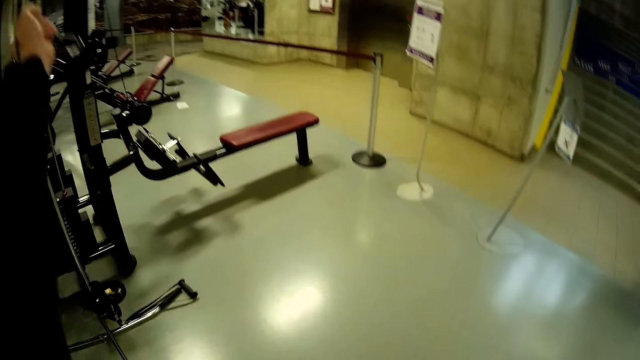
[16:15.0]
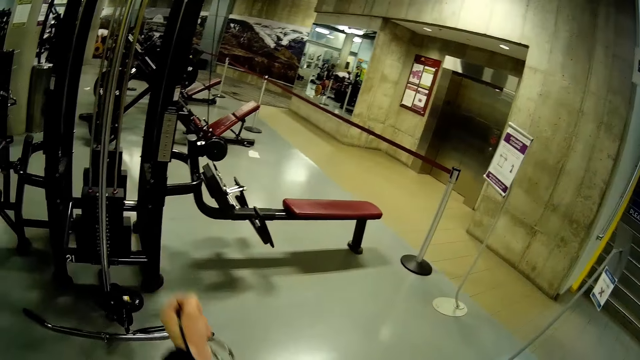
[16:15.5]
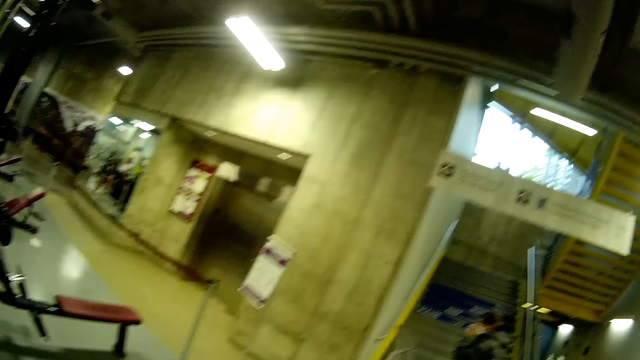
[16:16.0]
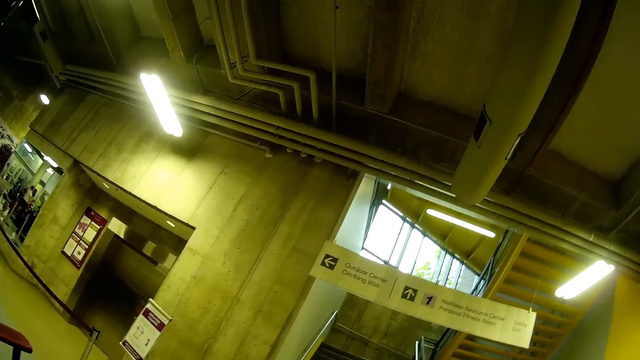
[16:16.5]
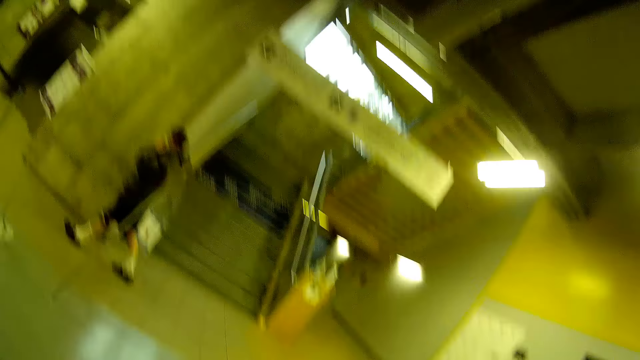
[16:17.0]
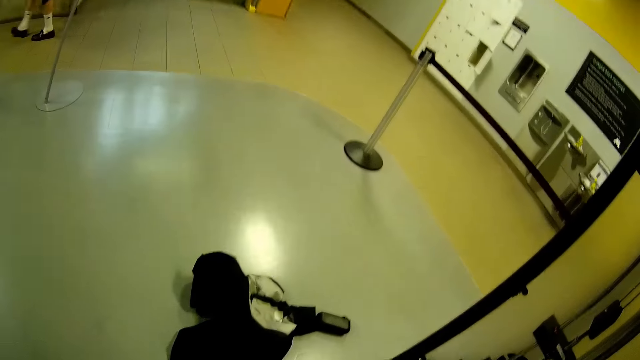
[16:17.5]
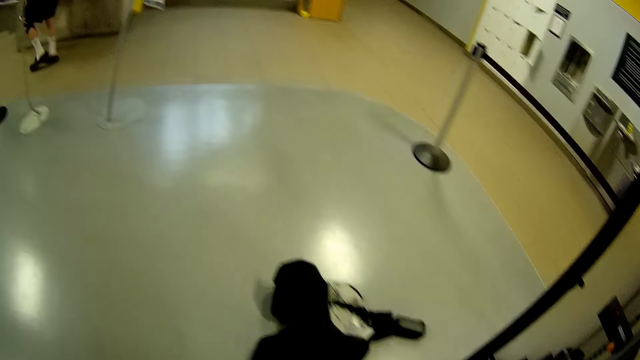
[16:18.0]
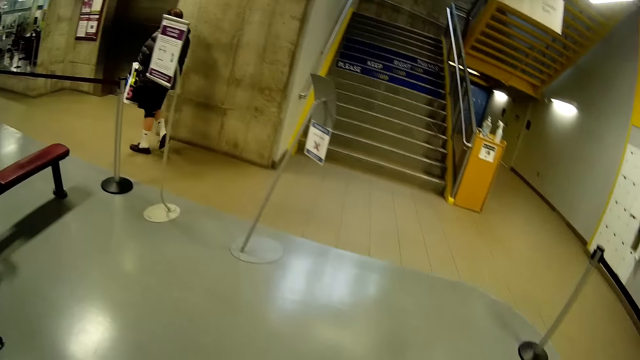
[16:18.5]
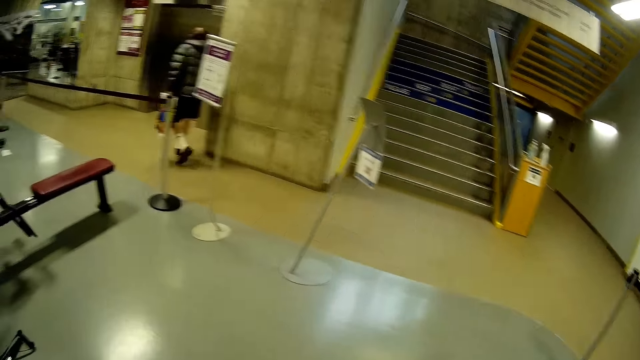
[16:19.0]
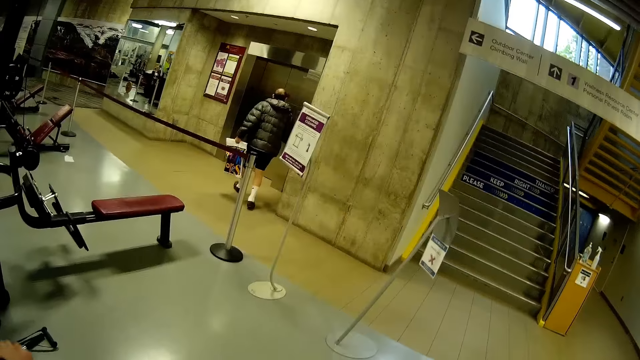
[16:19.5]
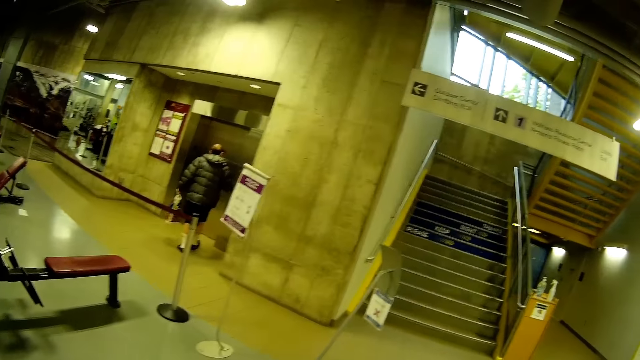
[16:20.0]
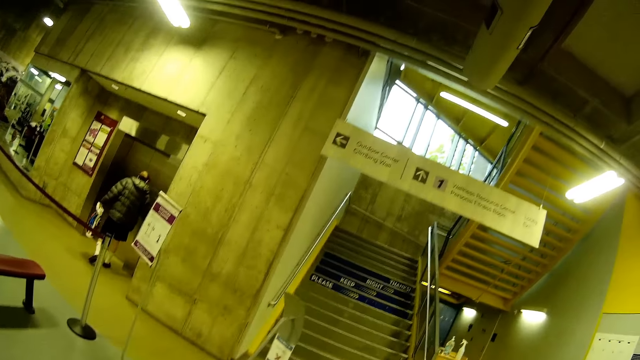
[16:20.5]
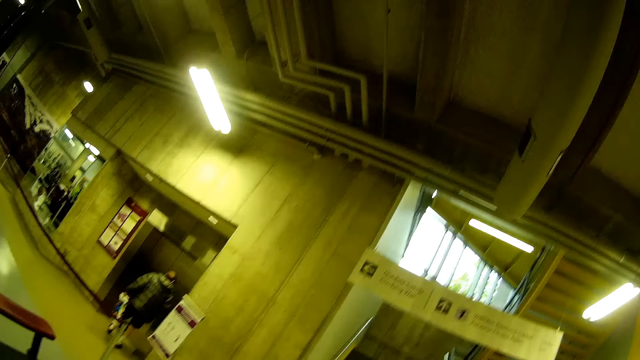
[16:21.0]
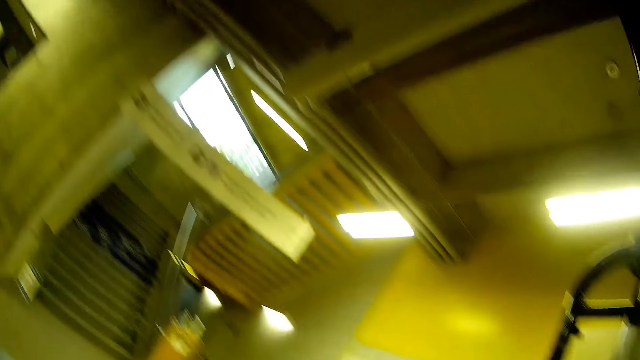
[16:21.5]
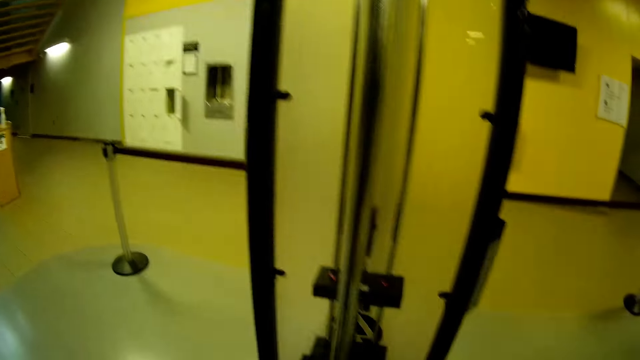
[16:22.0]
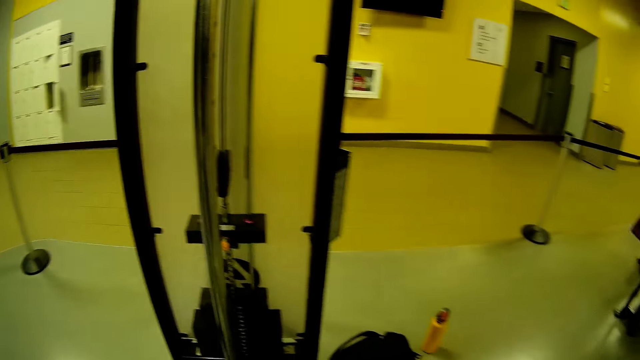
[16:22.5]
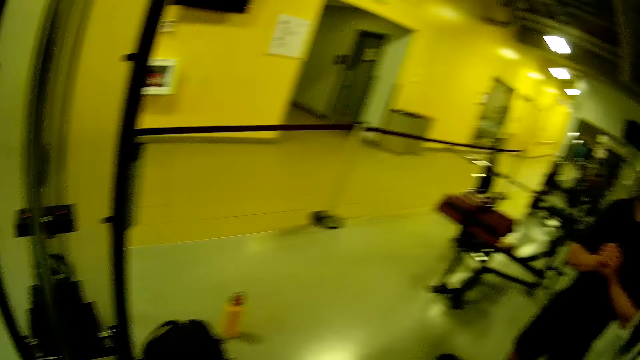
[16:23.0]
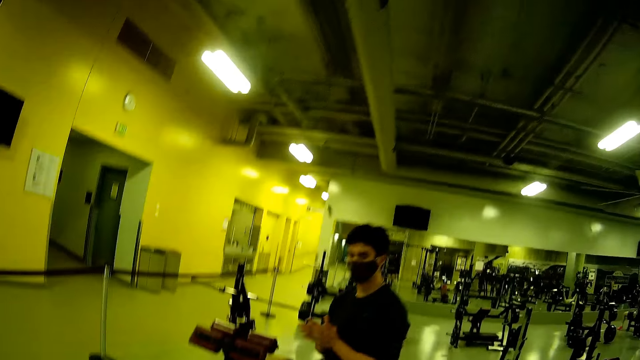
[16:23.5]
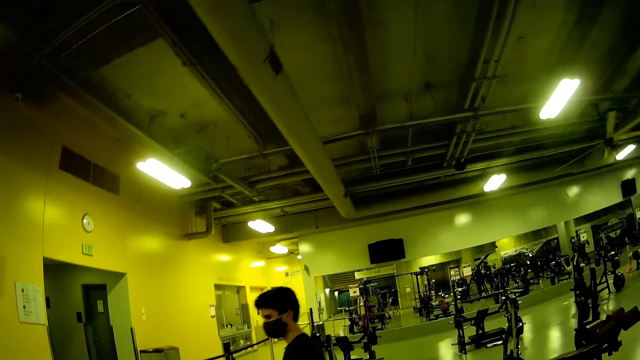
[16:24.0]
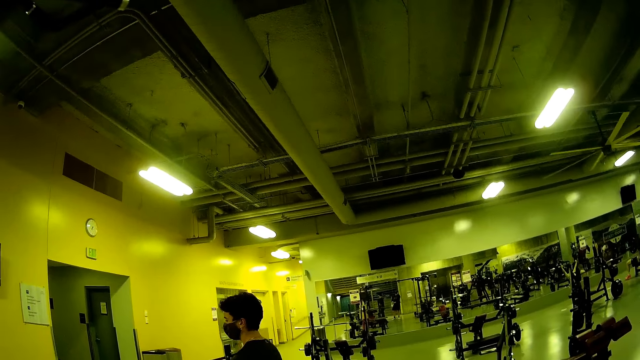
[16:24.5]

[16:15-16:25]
The camera wearer drags the rope attached to the cable biceps bar with his left hand. He looks around. A man walks past the camera wearer. The man steps forward. The camera wearer looks around.

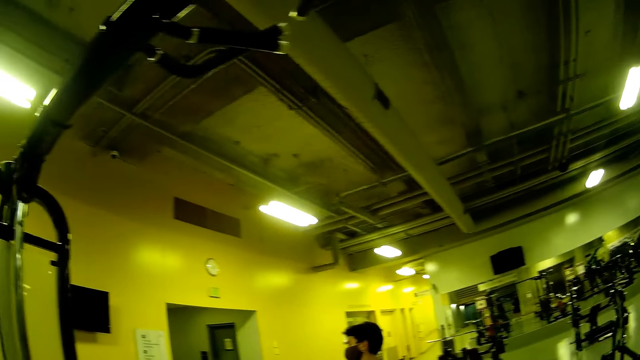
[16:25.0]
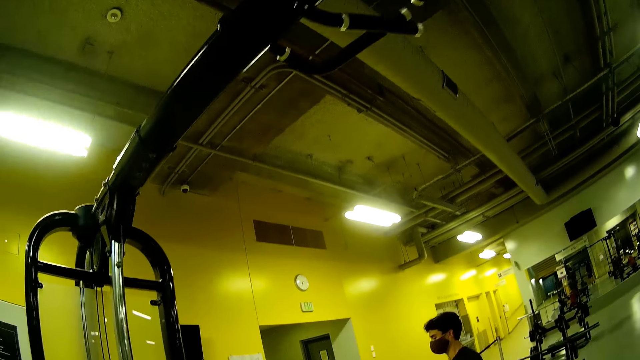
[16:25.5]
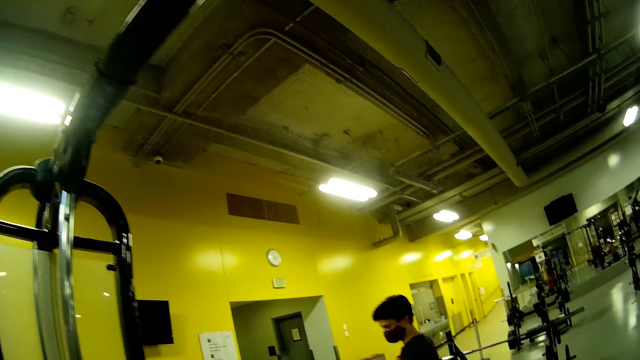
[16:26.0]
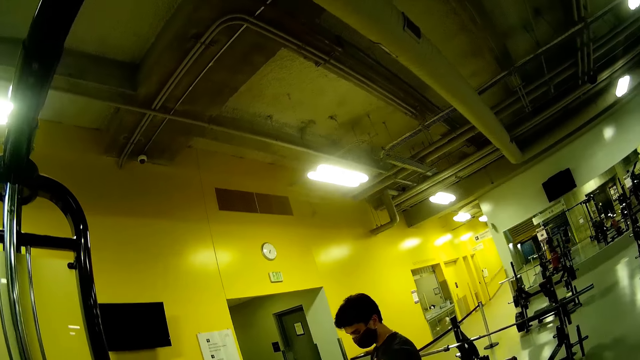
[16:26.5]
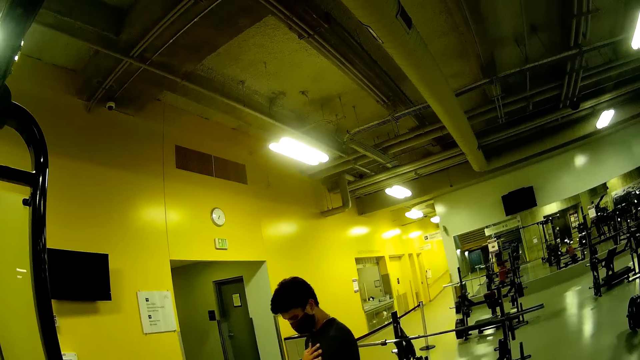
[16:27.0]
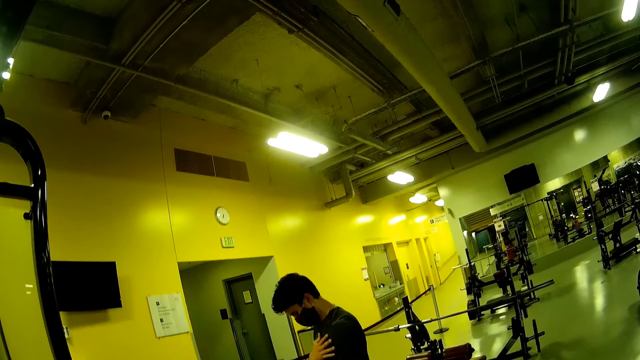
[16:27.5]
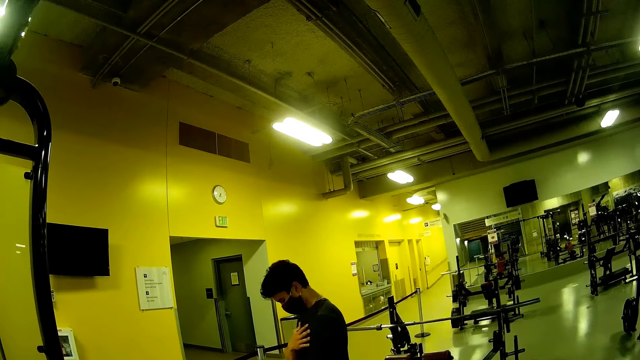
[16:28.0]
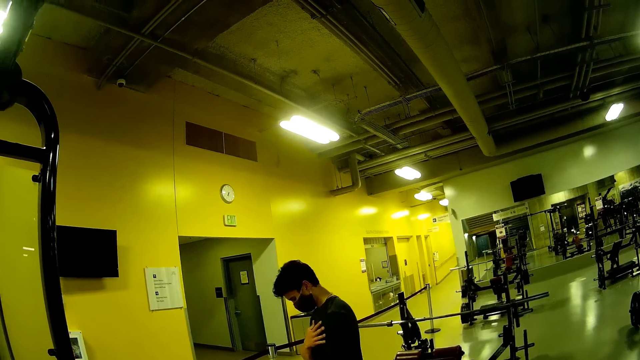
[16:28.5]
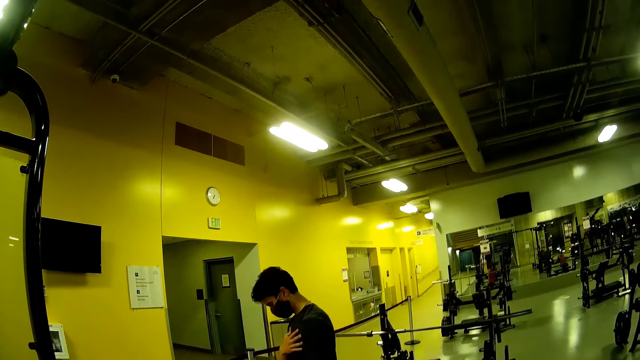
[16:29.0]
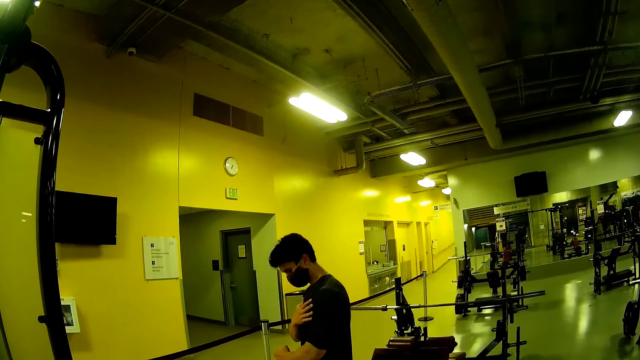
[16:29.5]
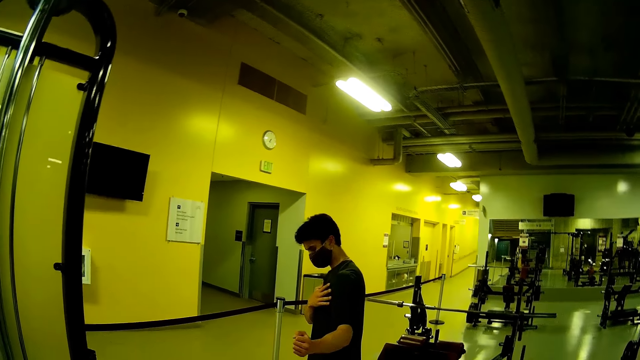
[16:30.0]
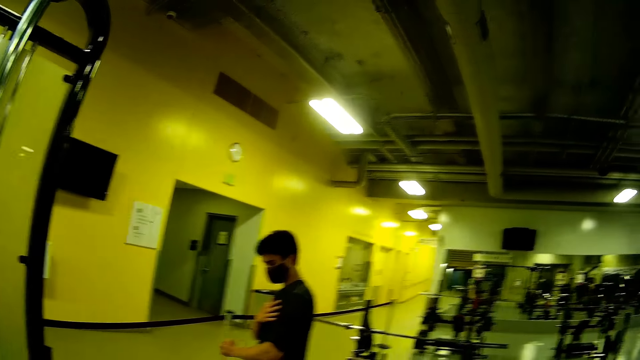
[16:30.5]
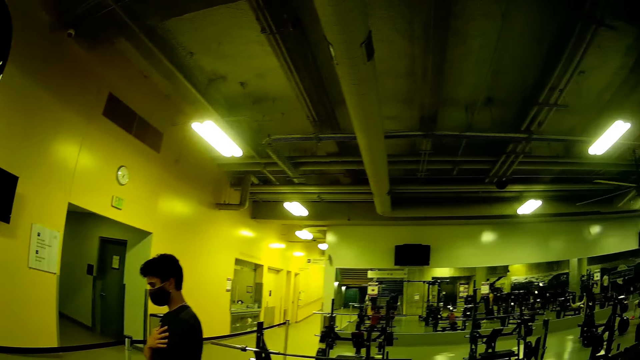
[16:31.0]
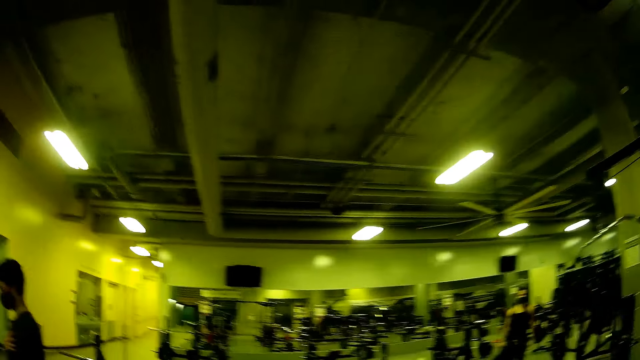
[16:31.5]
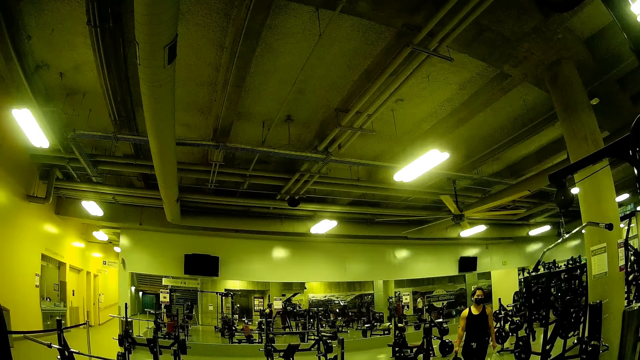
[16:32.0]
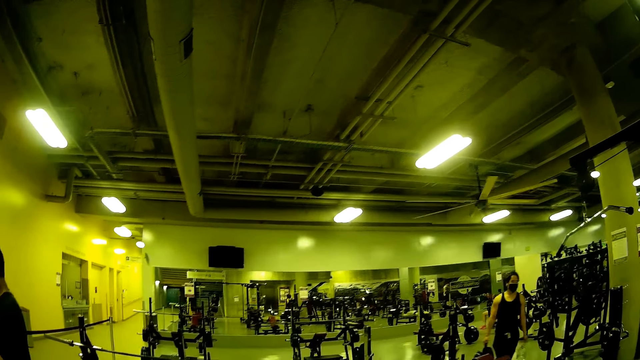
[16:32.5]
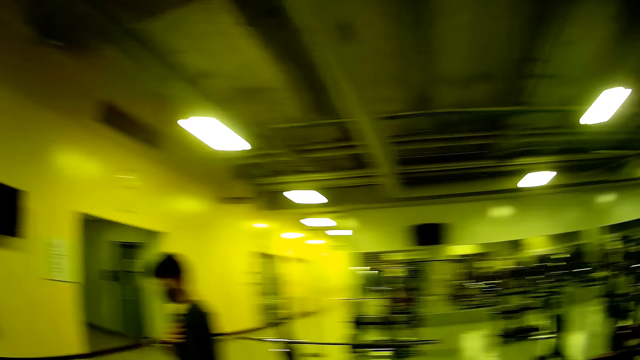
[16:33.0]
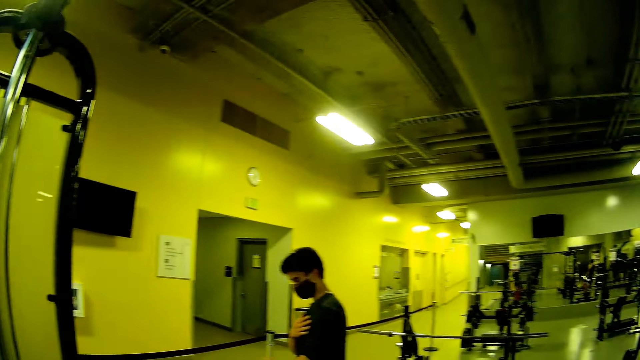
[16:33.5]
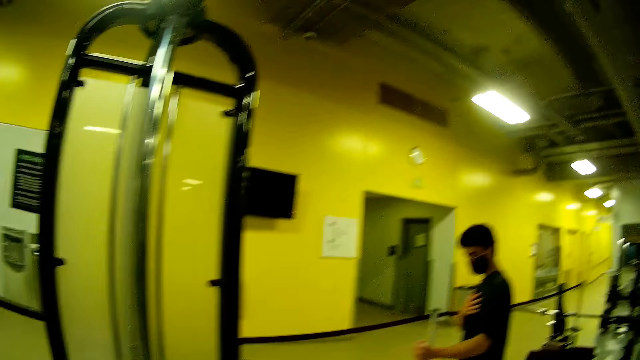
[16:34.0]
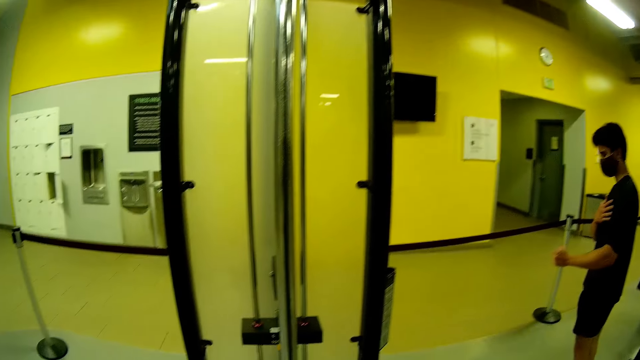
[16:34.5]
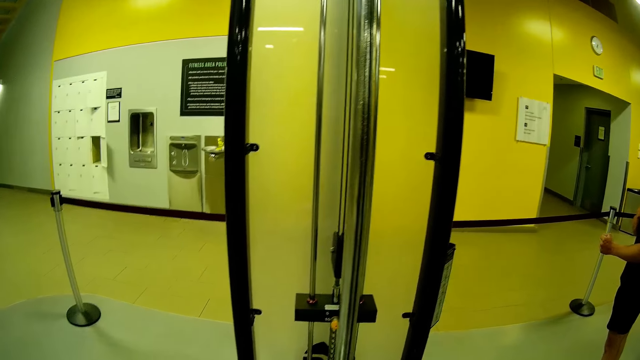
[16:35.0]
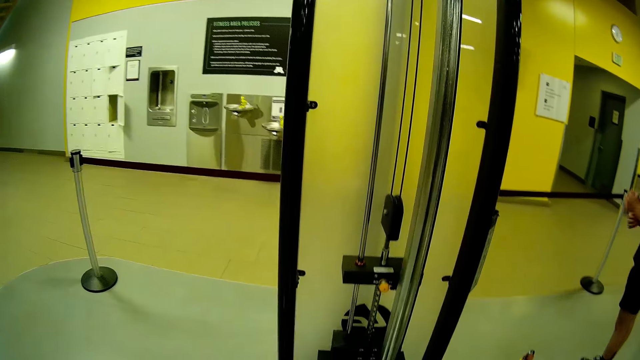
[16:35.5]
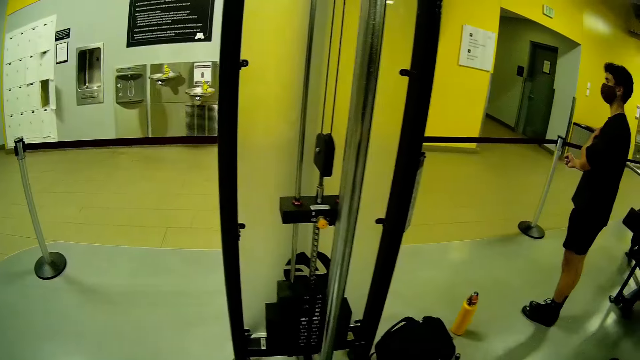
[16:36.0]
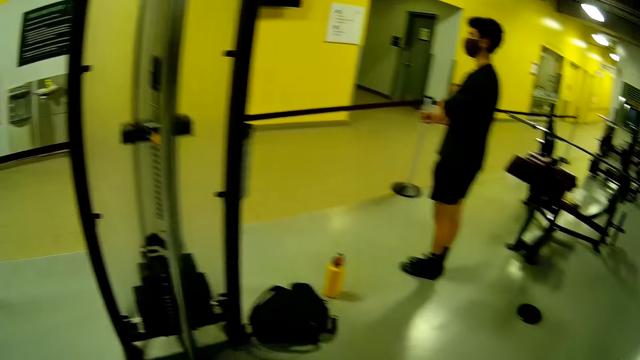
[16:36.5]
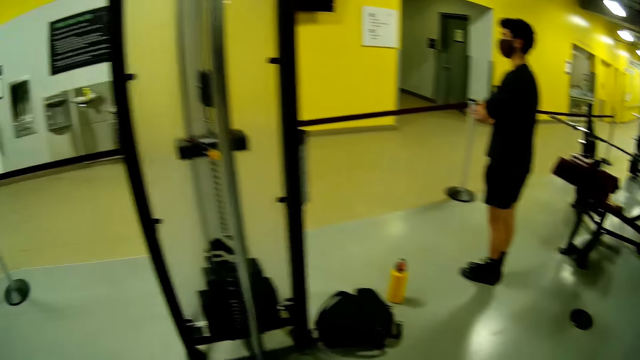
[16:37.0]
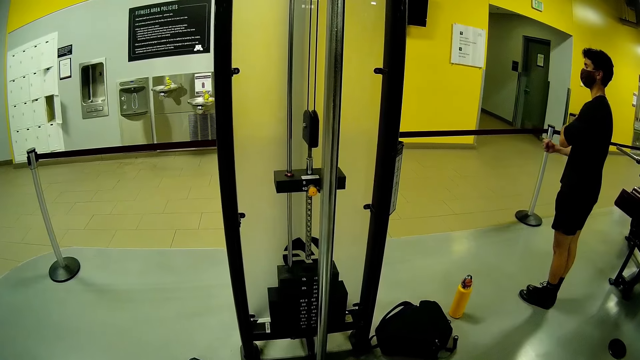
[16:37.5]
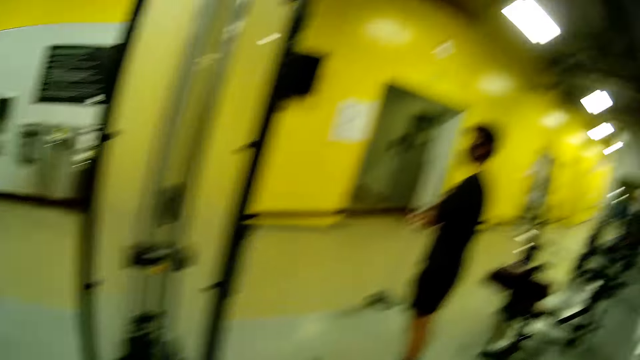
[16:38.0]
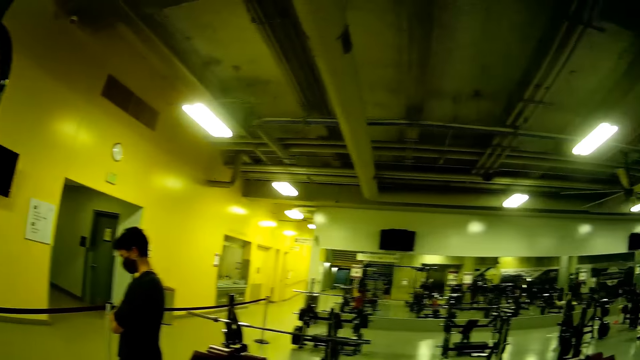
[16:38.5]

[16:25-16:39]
The man puts his right hand on his chest. Another man walks in front of the camera wearer. A third man steps forward. The camera wearer looks around. The first man swings his left hand.
